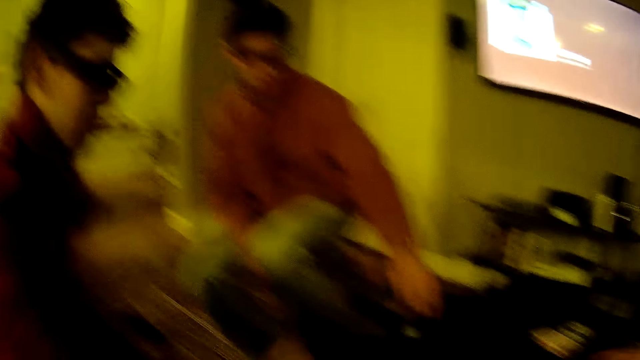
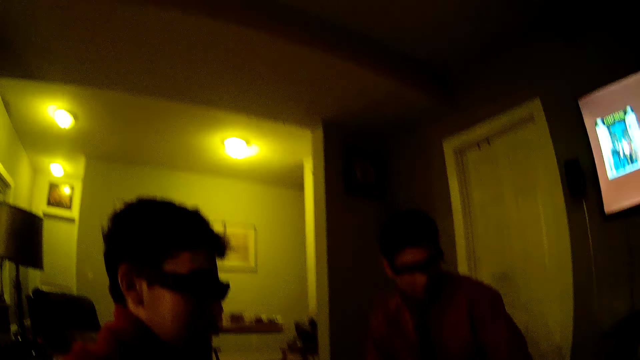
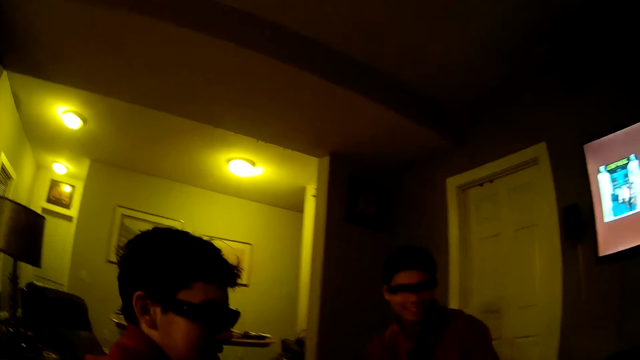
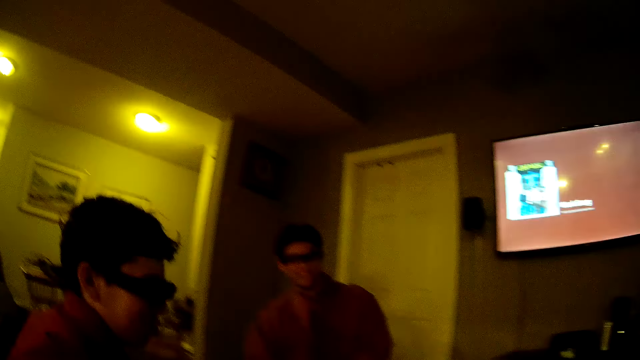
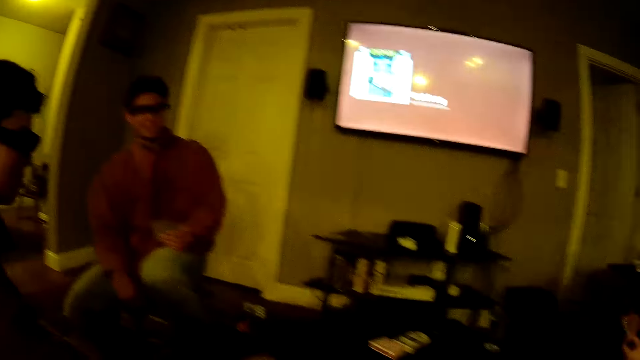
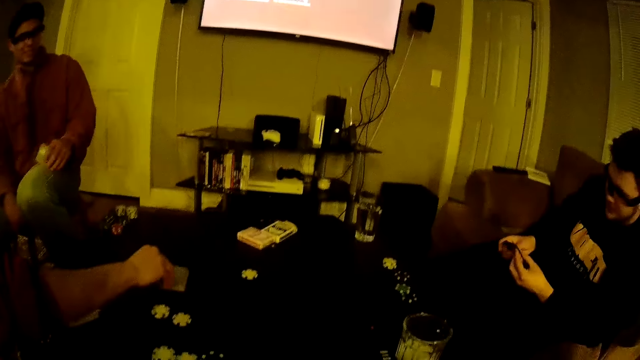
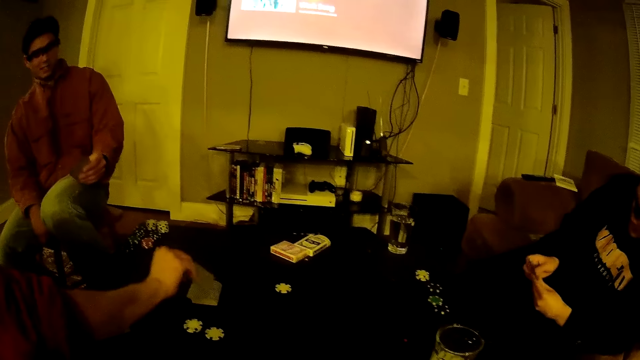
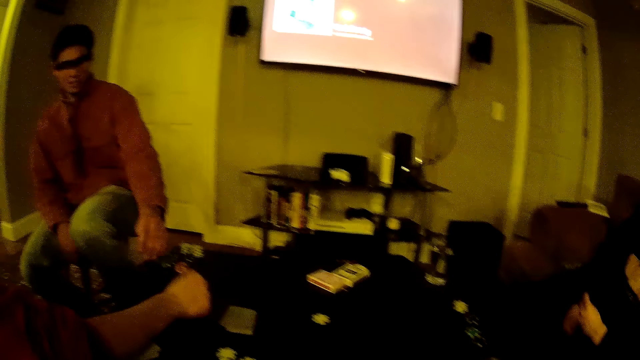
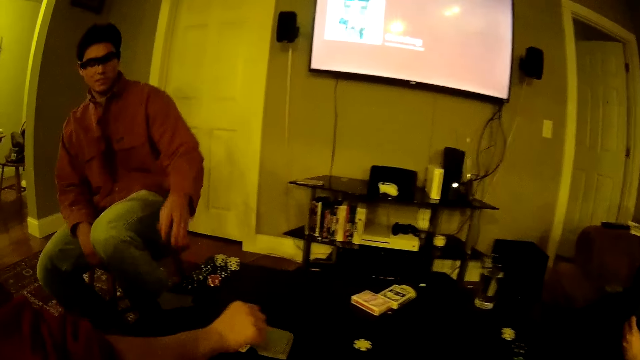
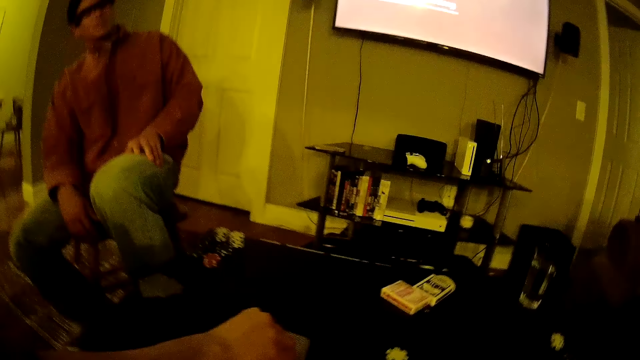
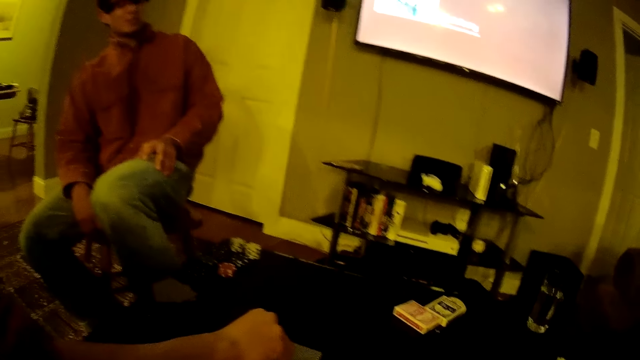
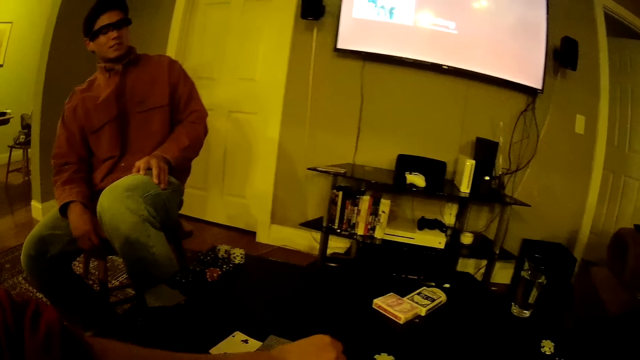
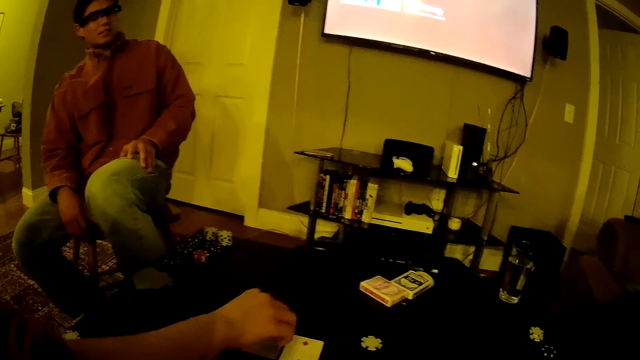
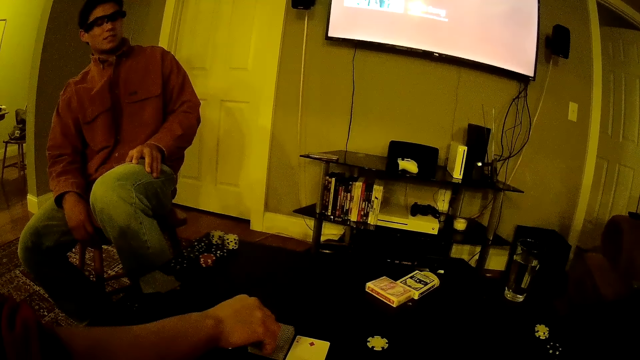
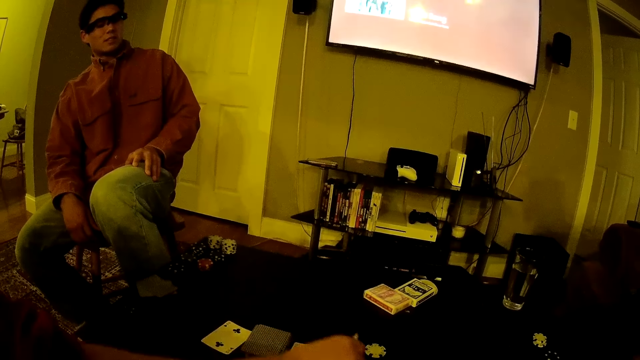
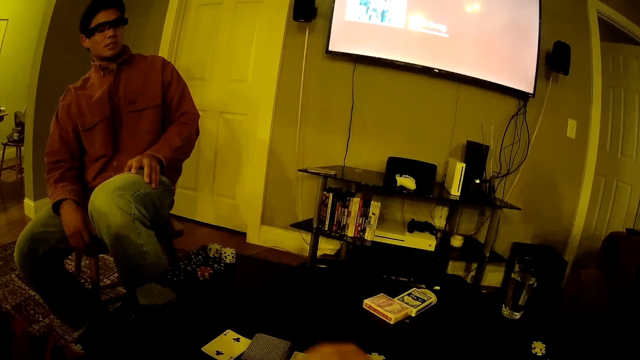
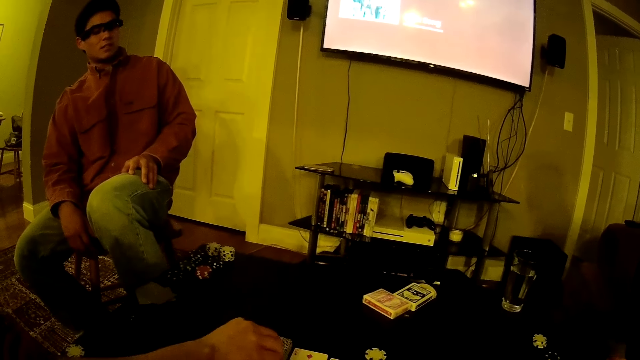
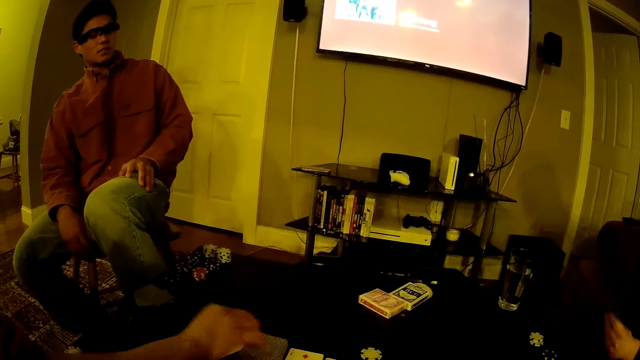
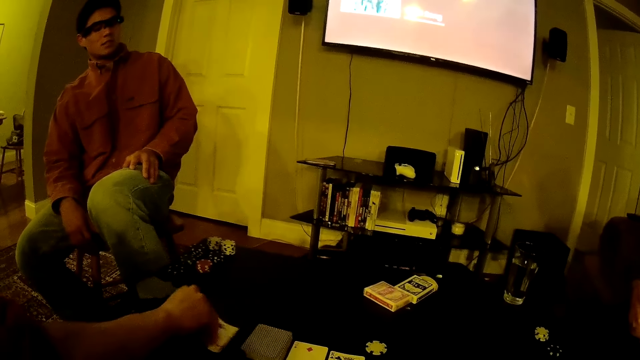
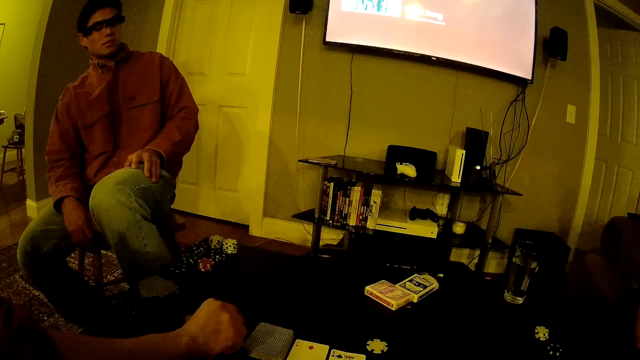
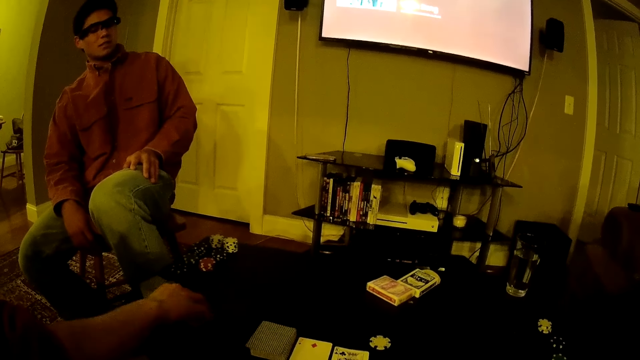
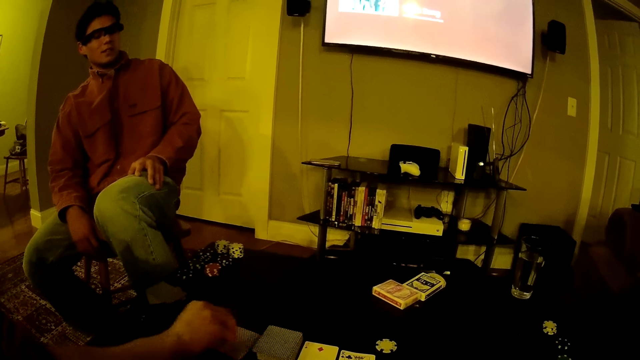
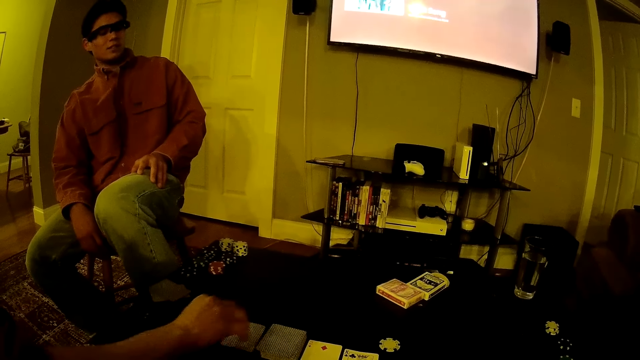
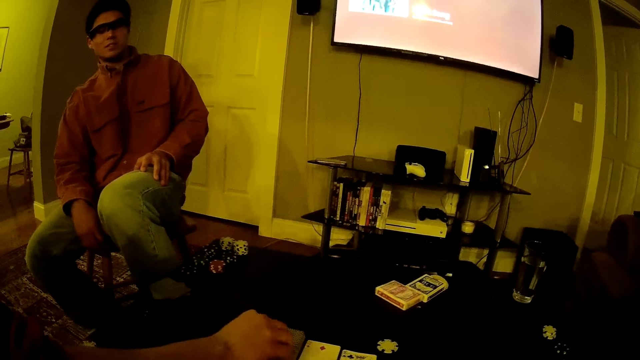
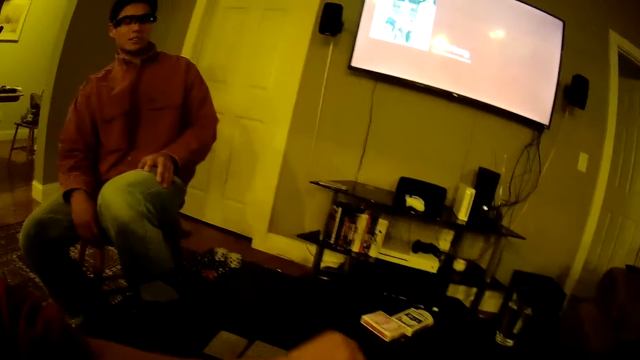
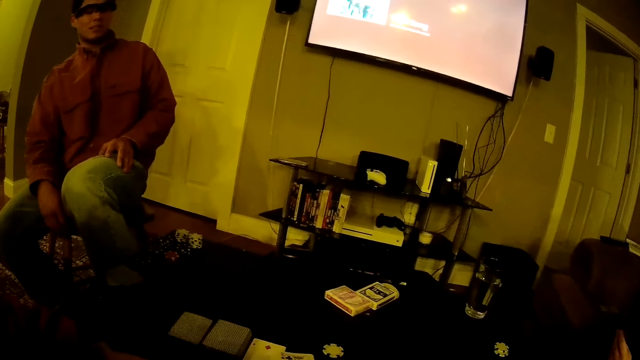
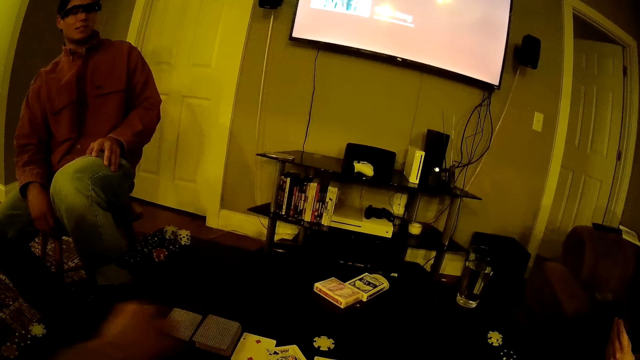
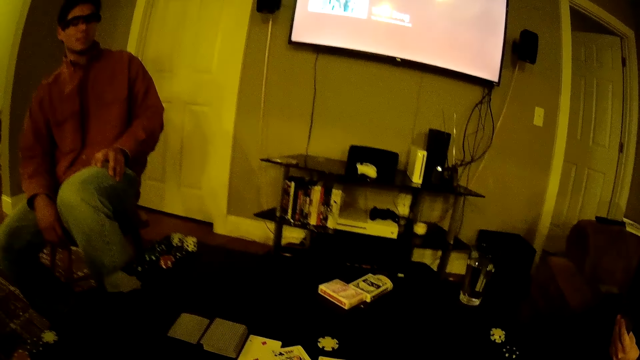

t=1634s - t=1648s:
A man drops the poker chip on the table with his right hand. Another man picks a poker card from the pack of poker cards on the table with his right hand. He drops the poker card from the pack of poker cards on the table with his right hand. He picks the poker card from the pack of poker cards from the table with his right hand. He drops the poker card on the table with his right hand. A third man drops the poker cards to the table with his left hand. The second man picks a poker card from the pack of poker cards on the table with his right hand. He drops the poker card on the table with his right hand. He picks a poker card from the pack of poker cards on the table with his right hand. He drops the poker card on the table with his right hand. The man turns the poker card on the table with his right hand. The second man moves the poker card on the table with his right hand. He picks a poker card from the pack of poker cards on the table with his right hand.

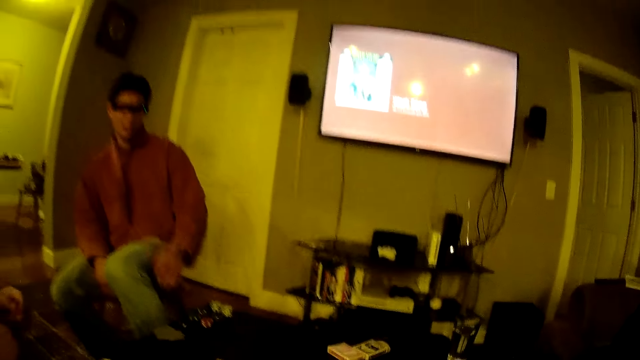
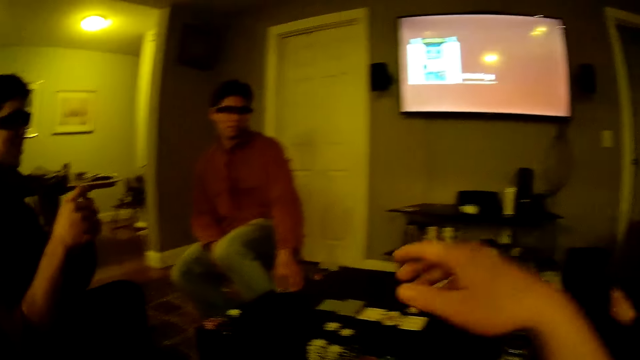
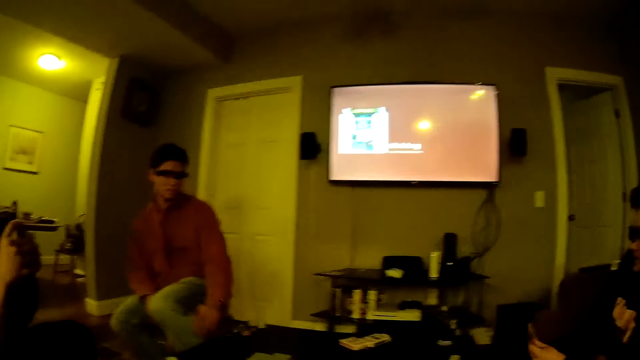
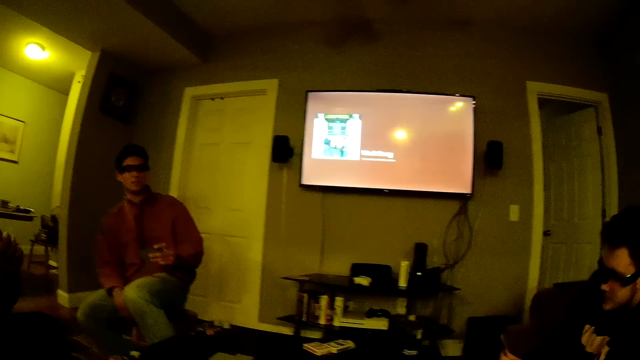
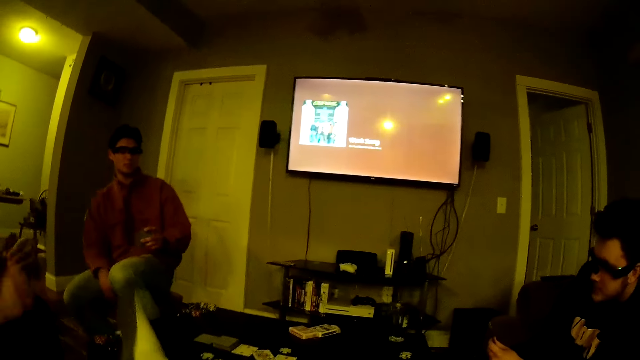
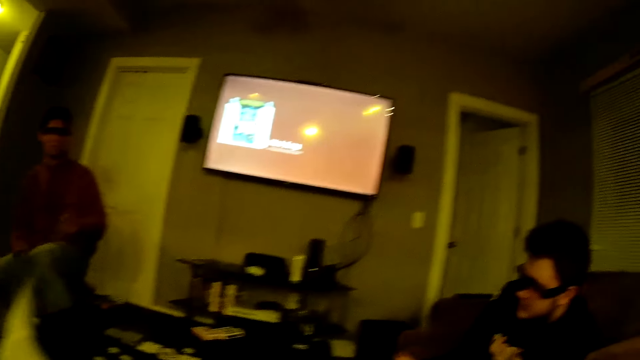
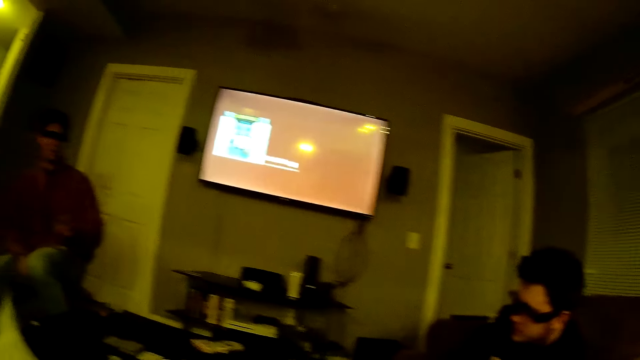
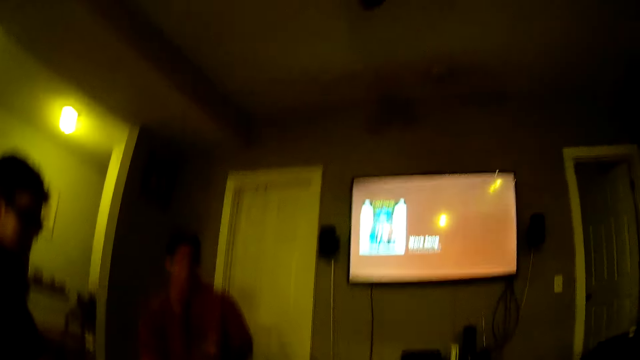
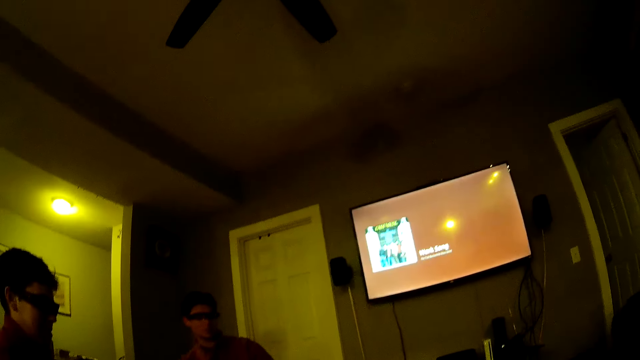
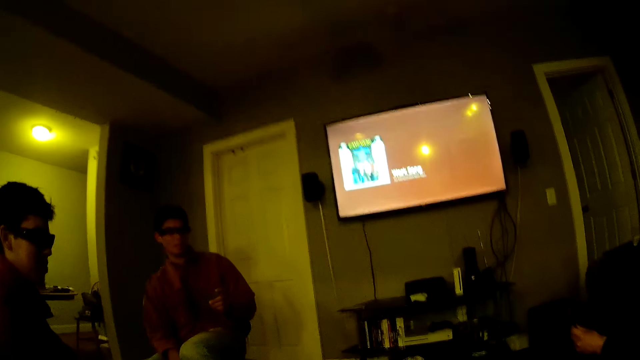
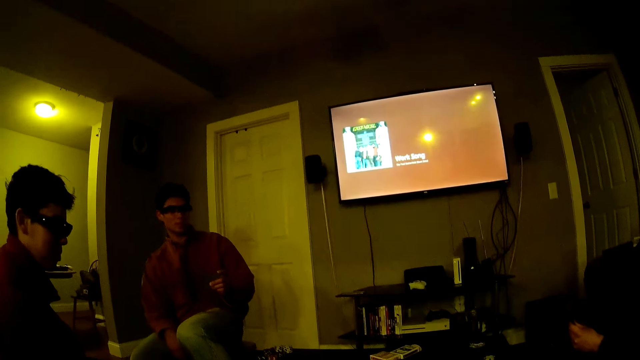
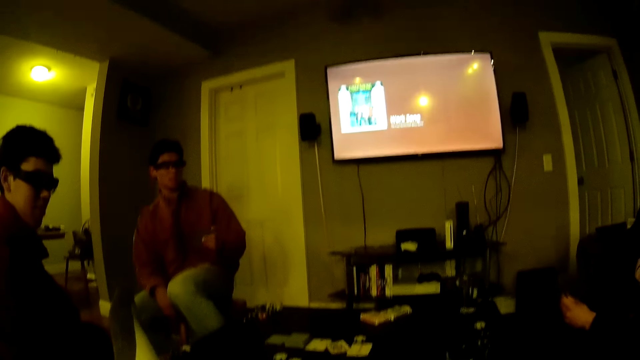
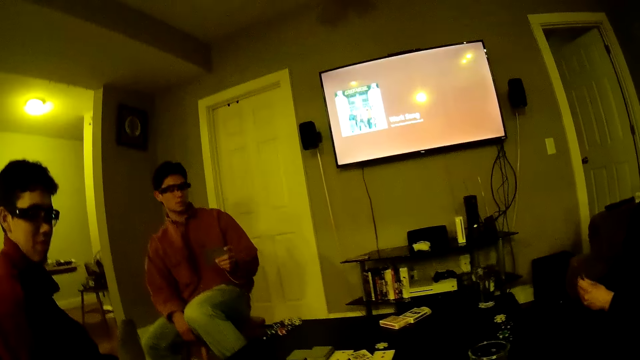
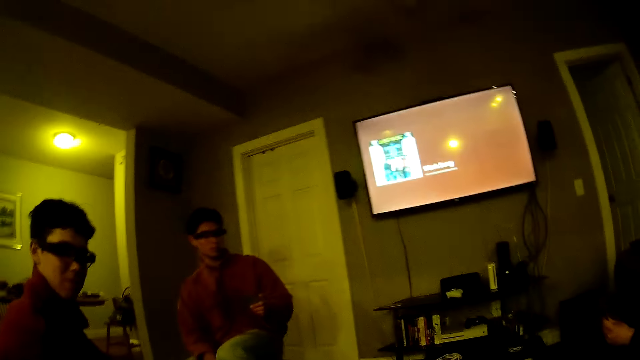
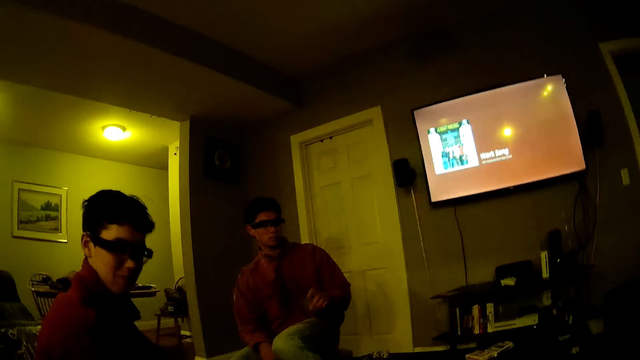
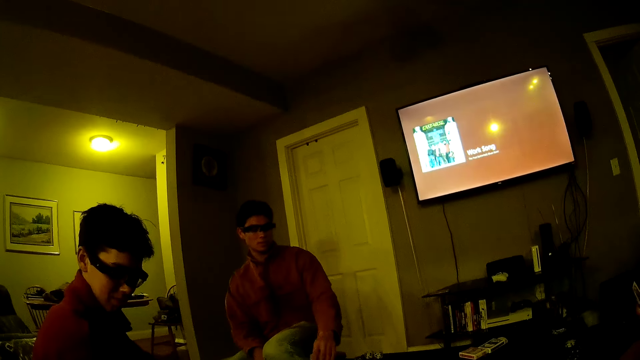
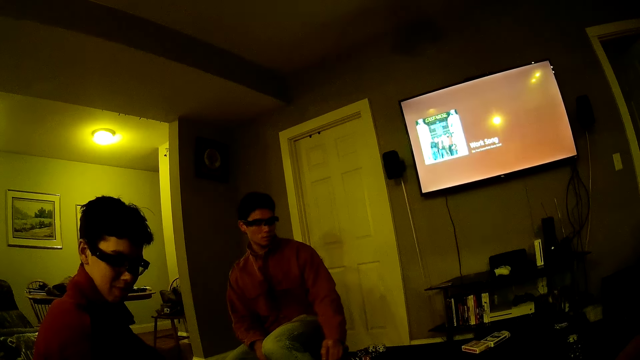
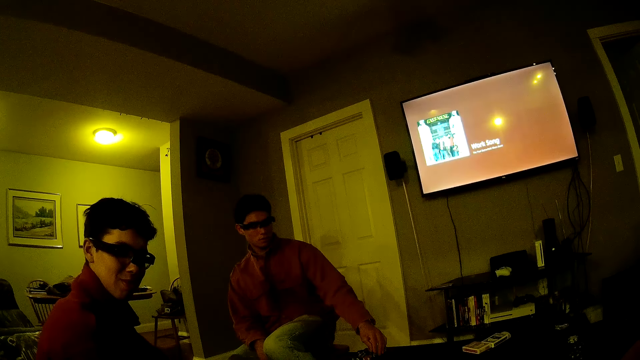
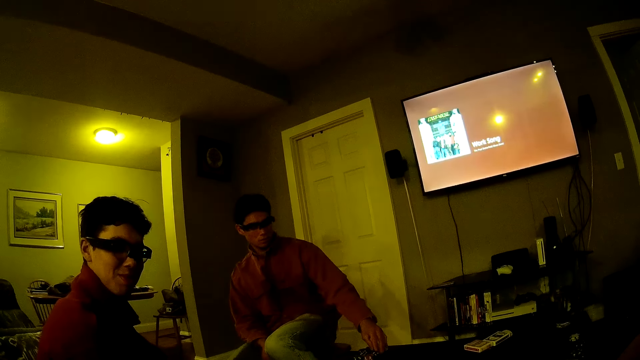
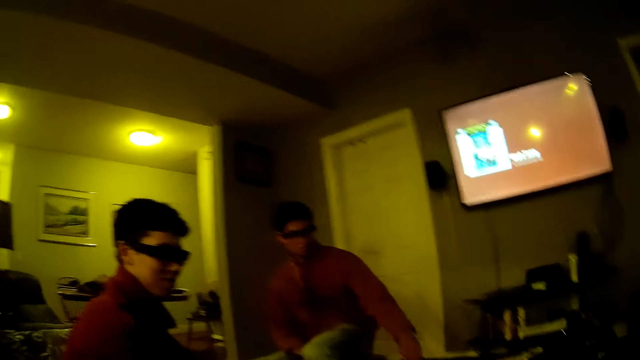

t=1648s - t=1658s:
A man picks up the poker cards from the table with his left hand. The man drops the poker cards on the table with his left hand.
